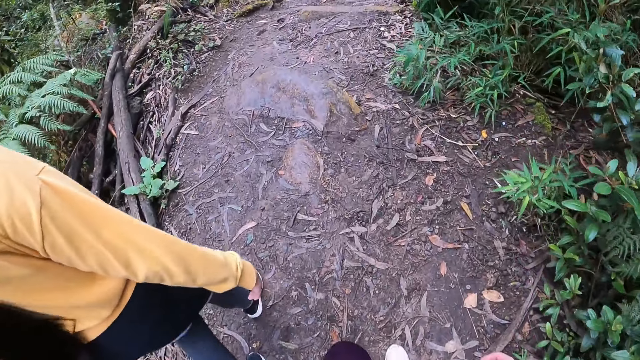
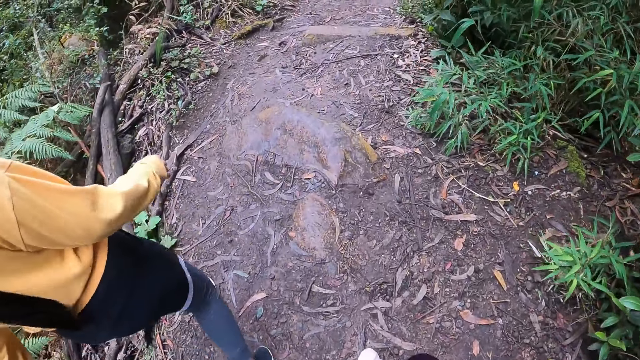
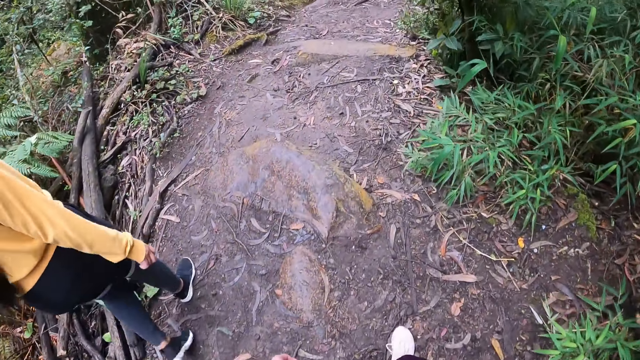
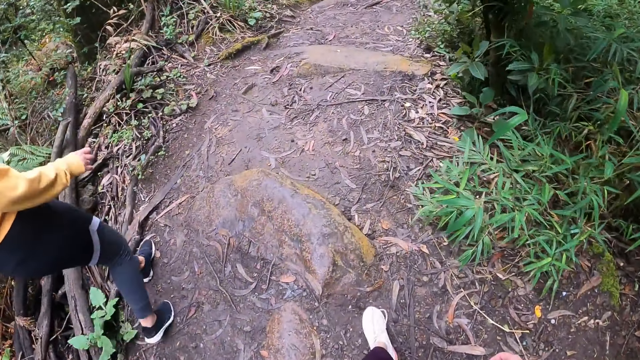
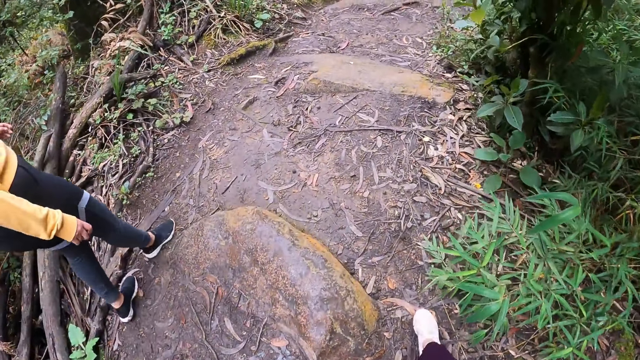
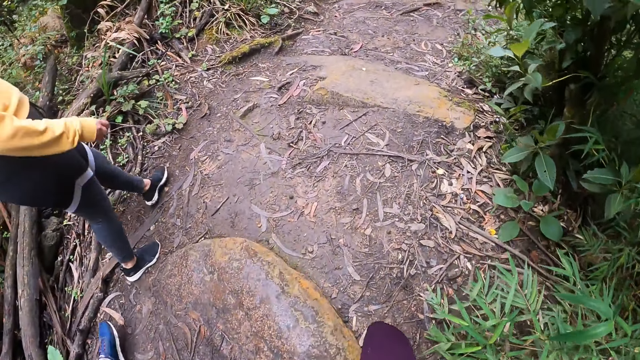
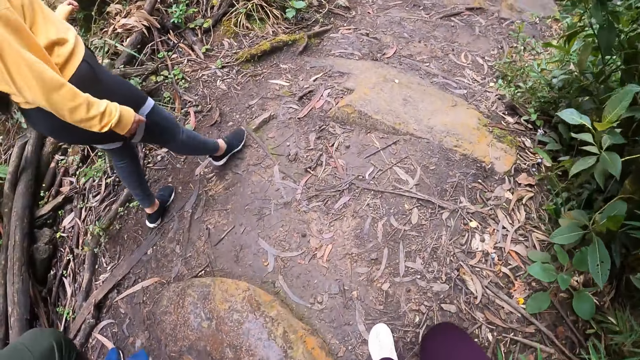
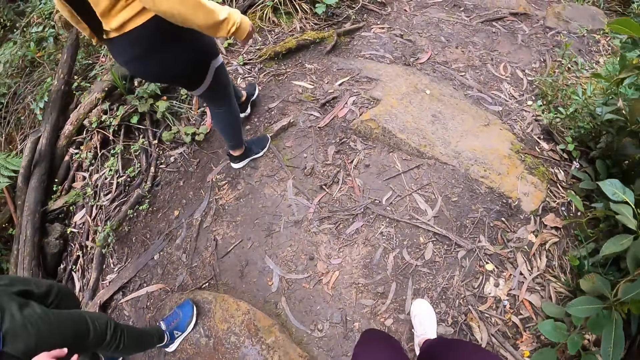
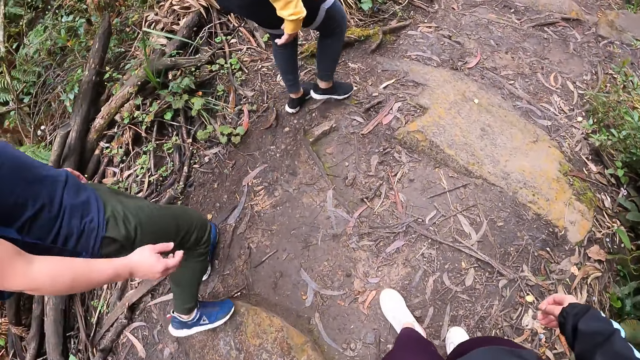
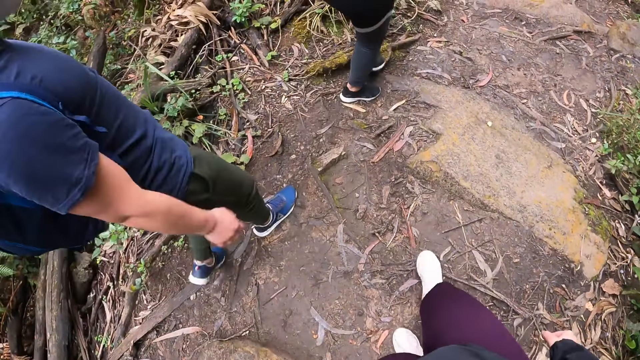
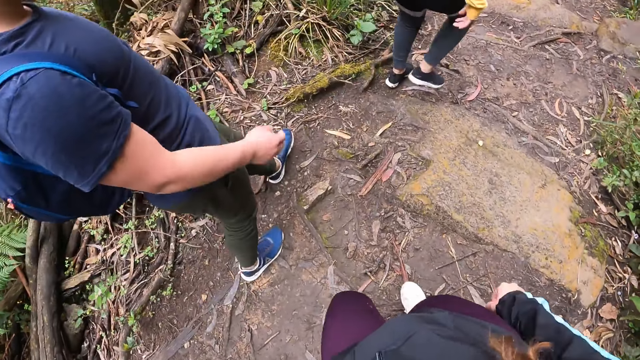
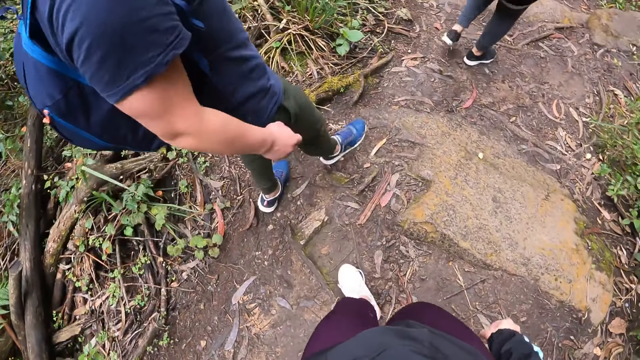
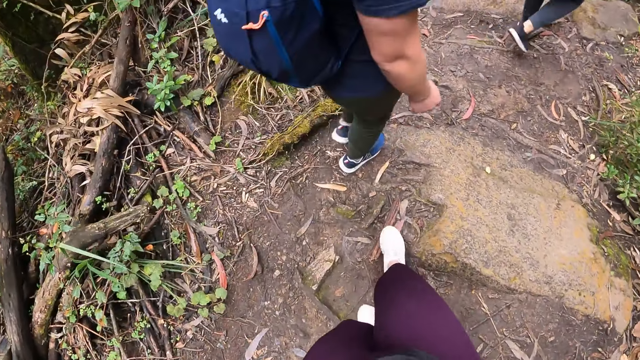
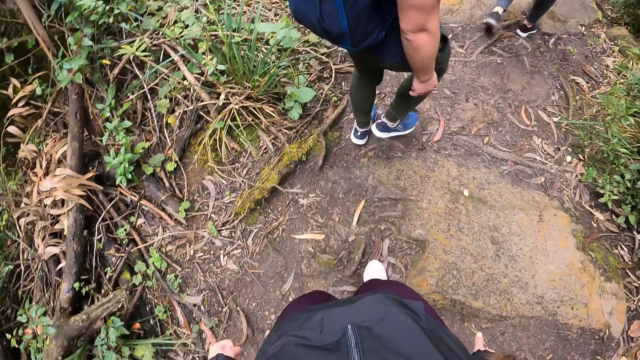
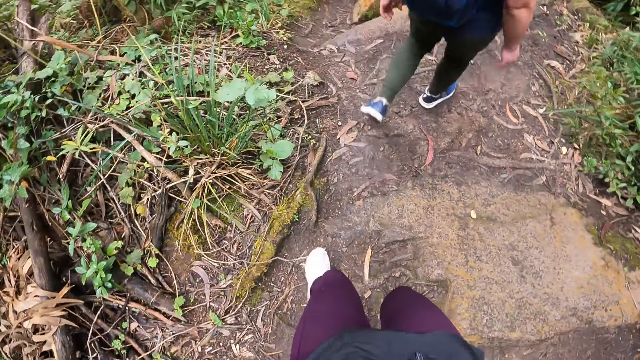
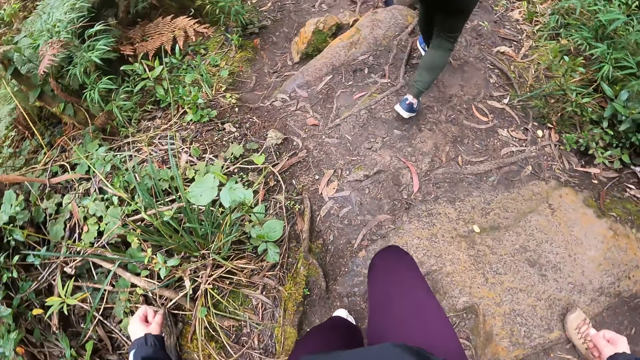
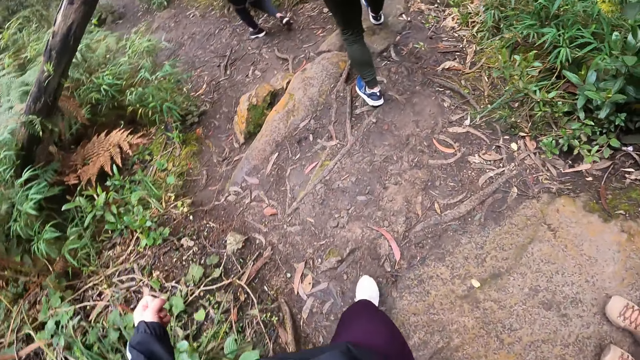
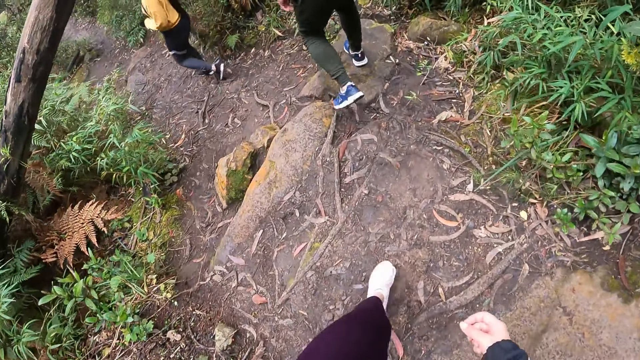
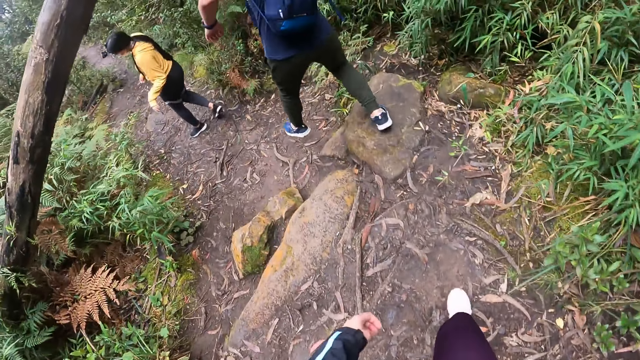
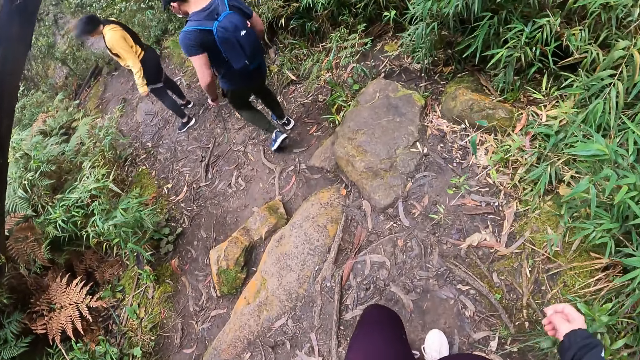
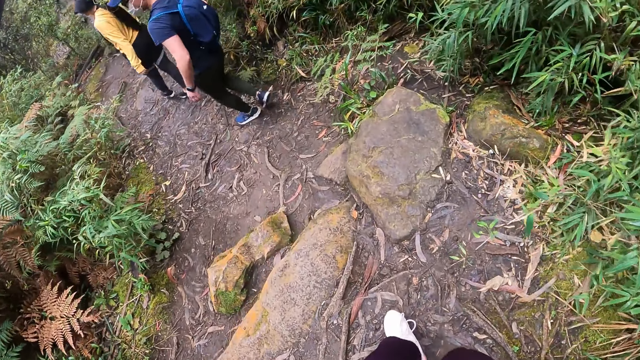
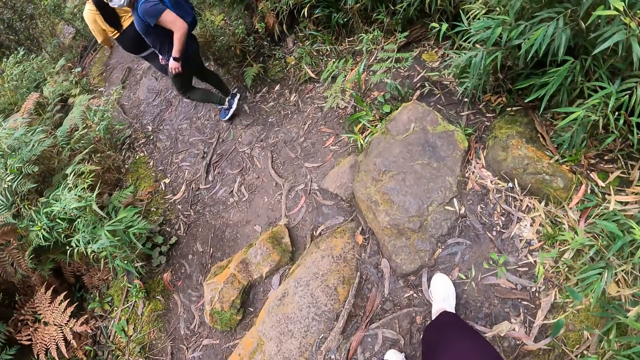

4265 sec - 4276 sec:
A man walks on the dirty path.

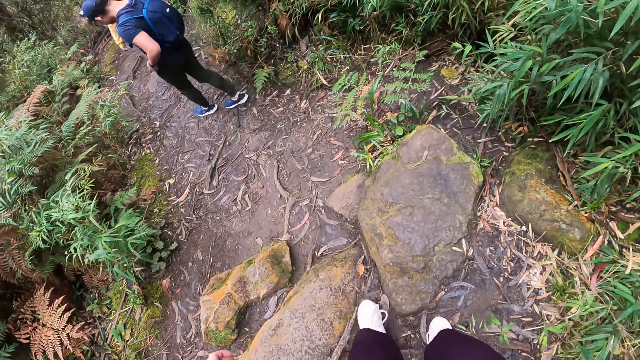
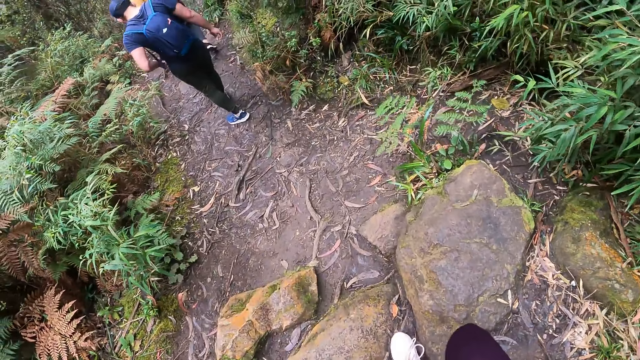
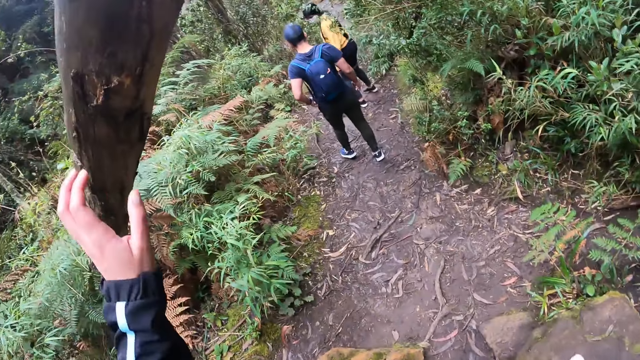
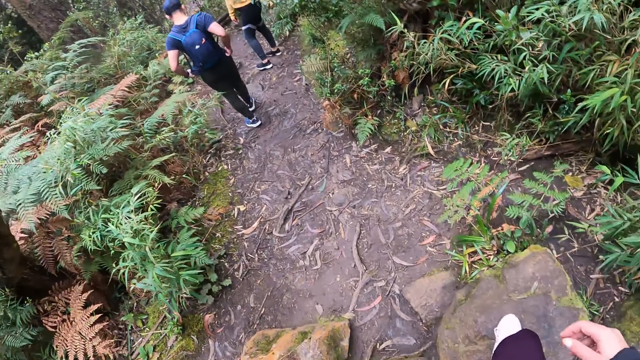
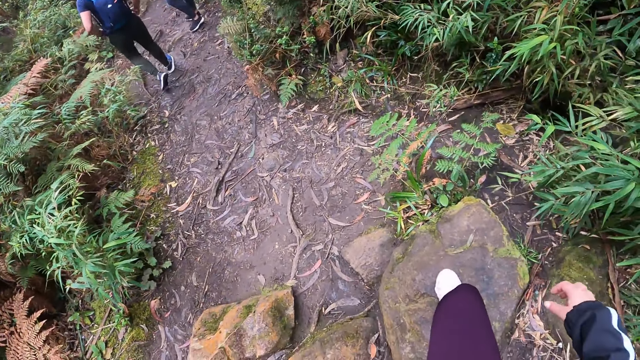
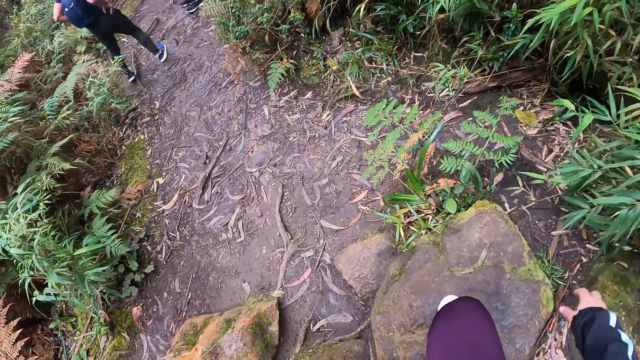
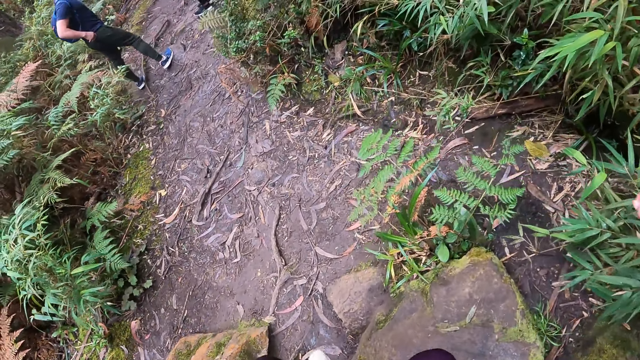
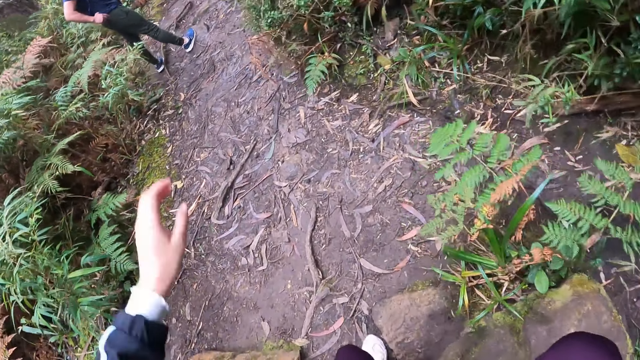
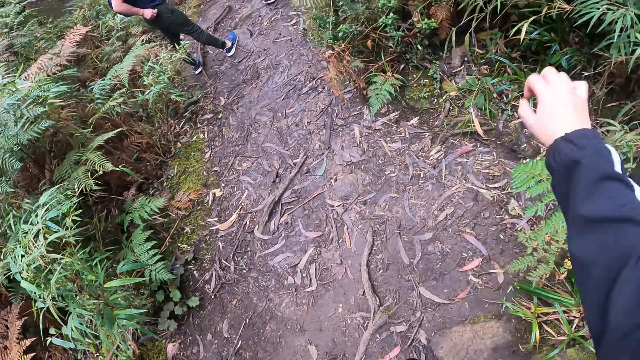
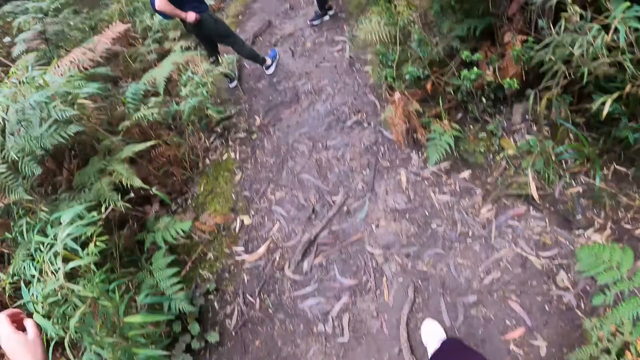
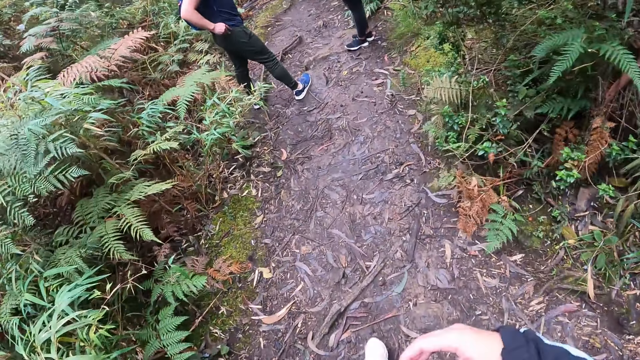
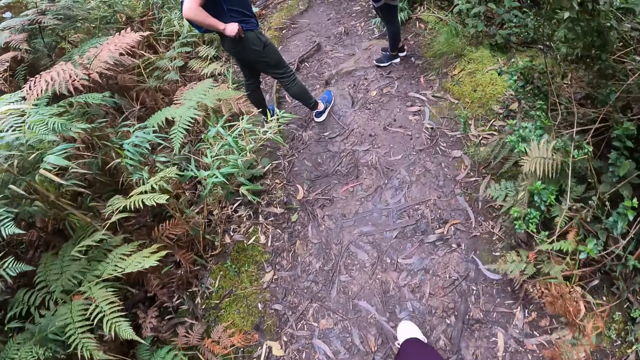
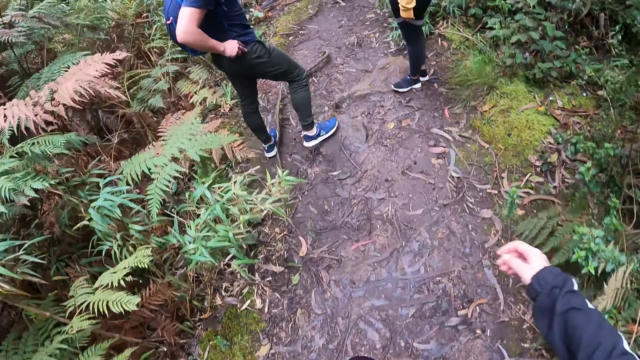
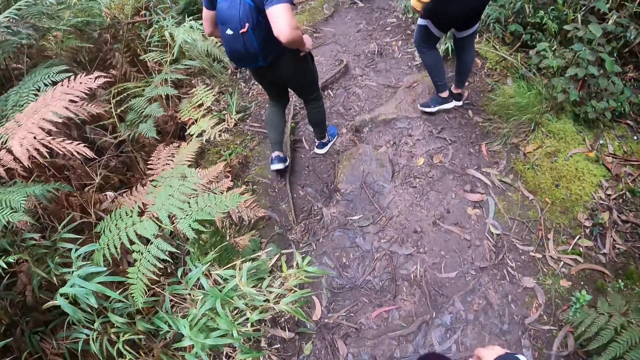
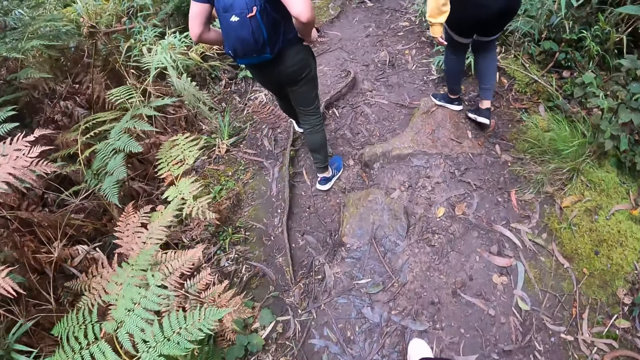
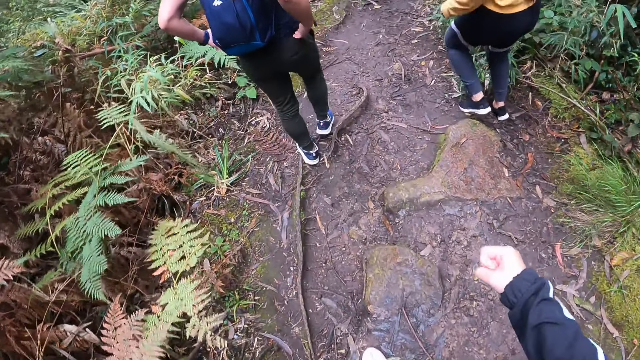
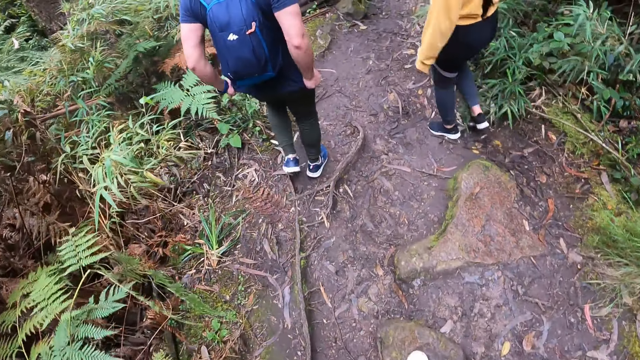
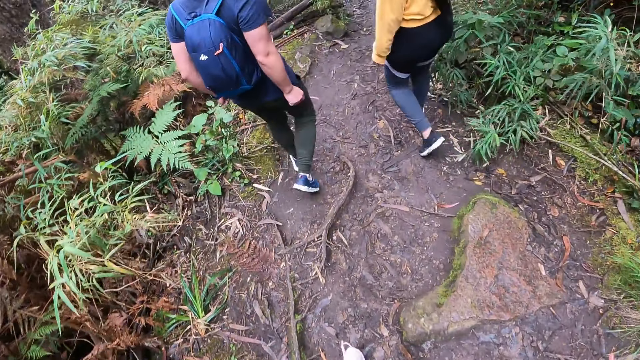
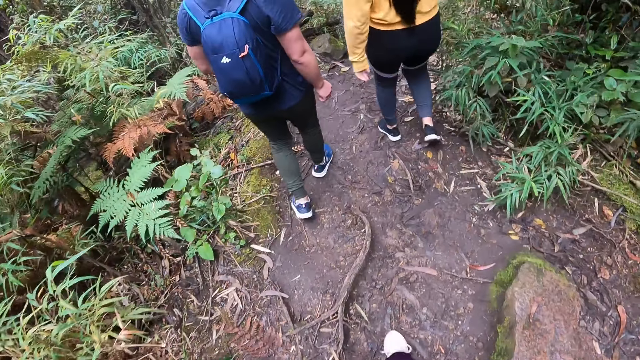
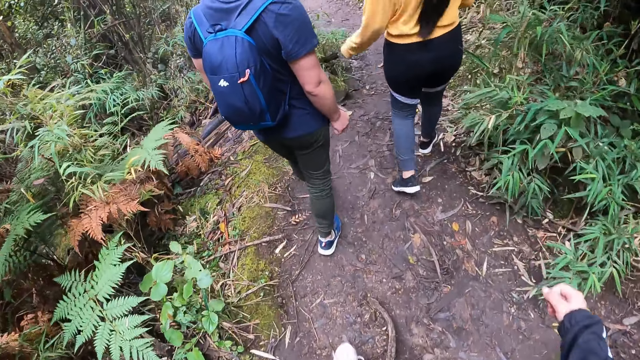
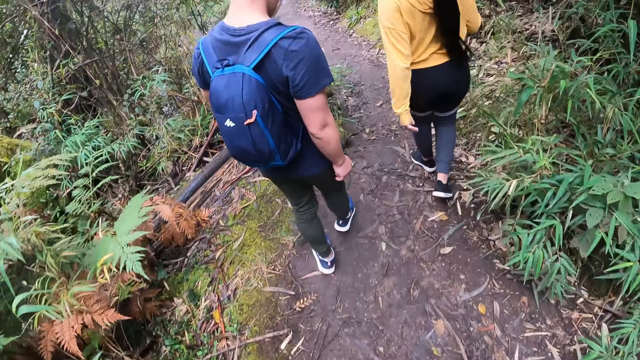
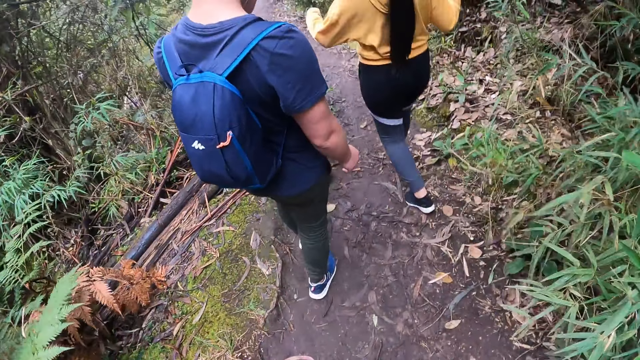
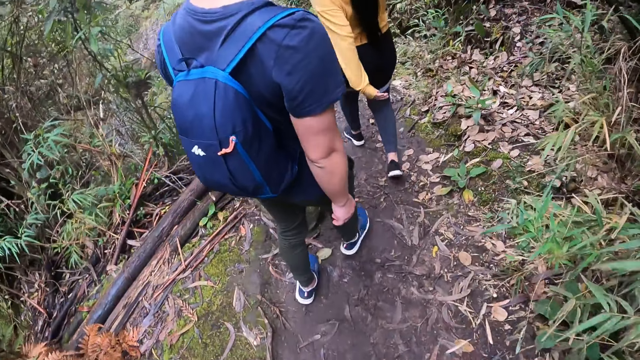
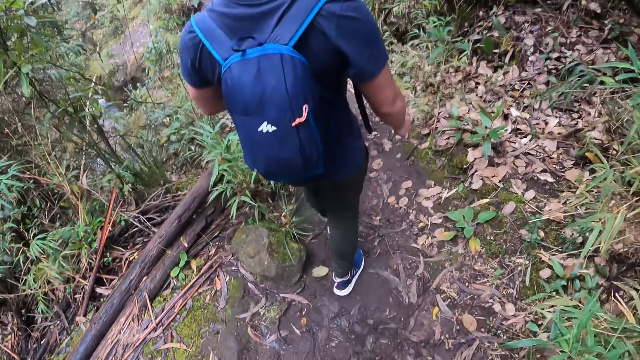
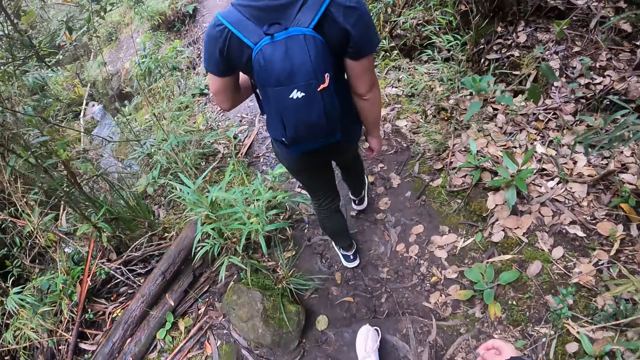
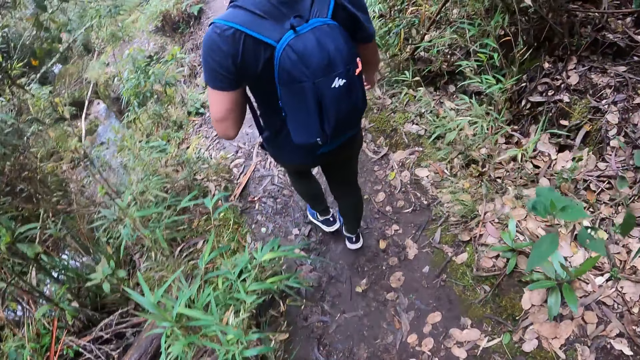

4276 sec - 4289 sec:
A woman stops on the dirty path. A man turns to his back. The camera wearer walks on the dirty path. The woman walks on the dirty path. The man walks on the dirty path. The camera wearer walks on the dirty path.
